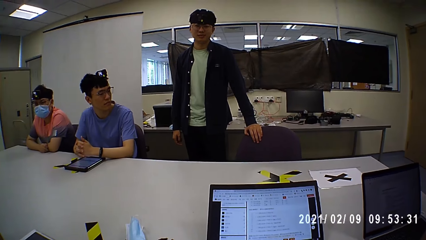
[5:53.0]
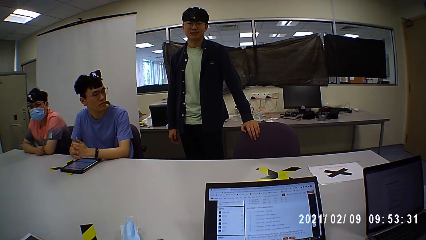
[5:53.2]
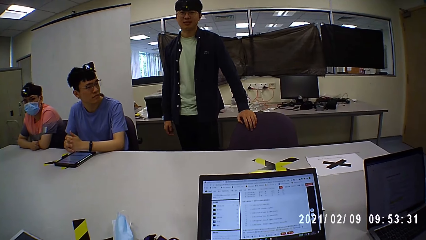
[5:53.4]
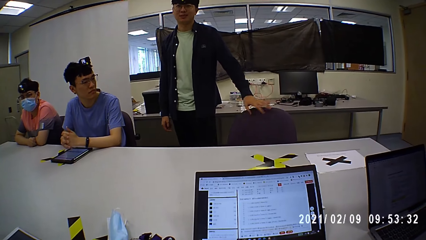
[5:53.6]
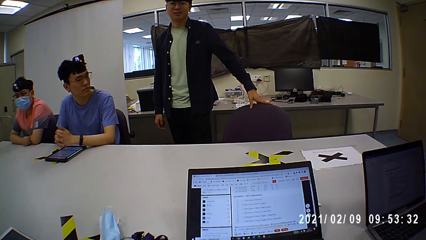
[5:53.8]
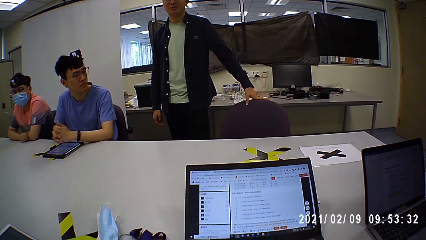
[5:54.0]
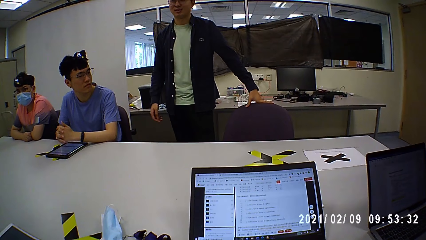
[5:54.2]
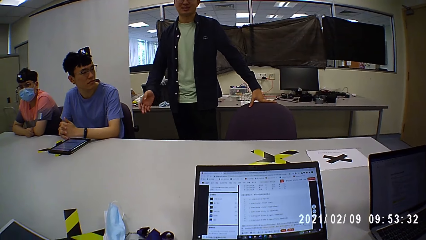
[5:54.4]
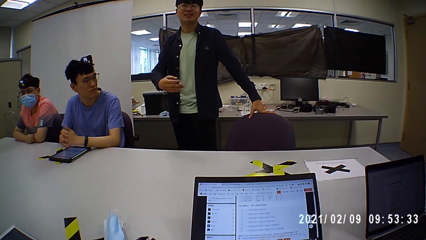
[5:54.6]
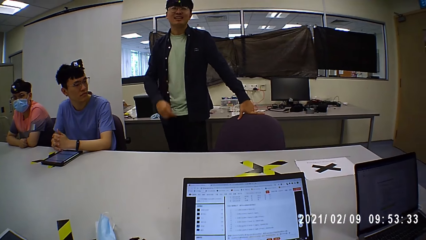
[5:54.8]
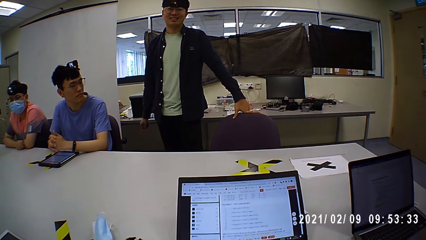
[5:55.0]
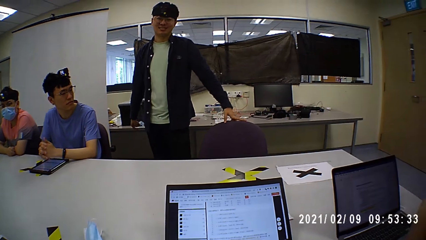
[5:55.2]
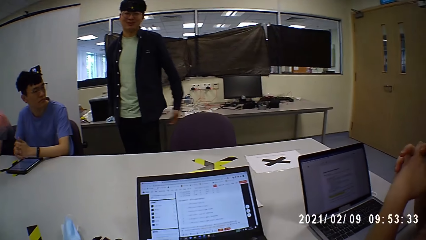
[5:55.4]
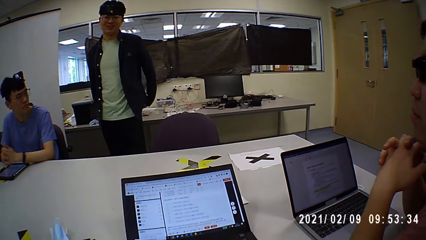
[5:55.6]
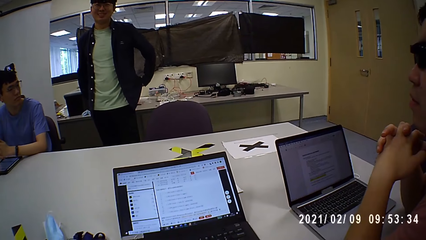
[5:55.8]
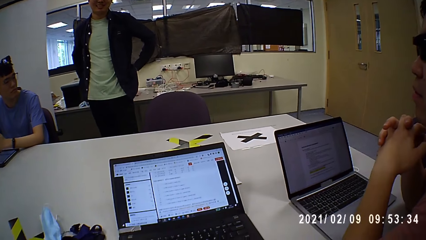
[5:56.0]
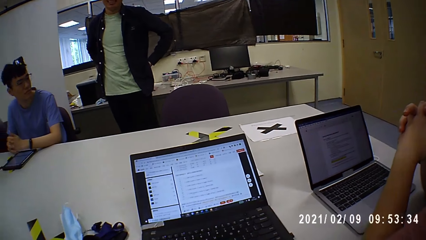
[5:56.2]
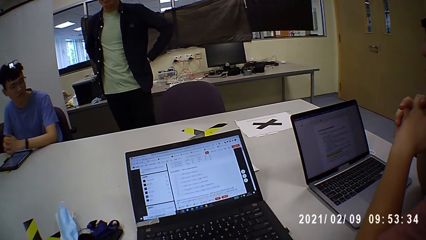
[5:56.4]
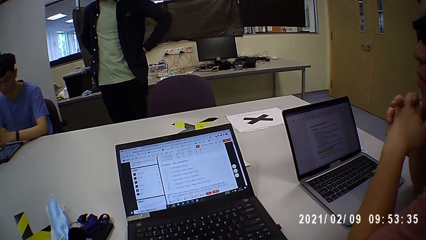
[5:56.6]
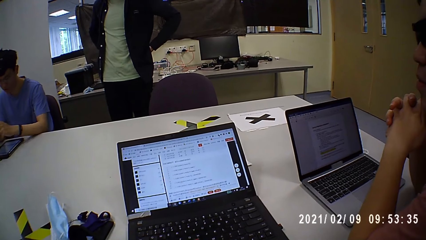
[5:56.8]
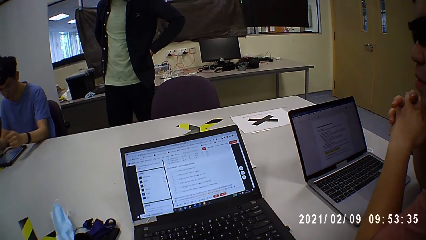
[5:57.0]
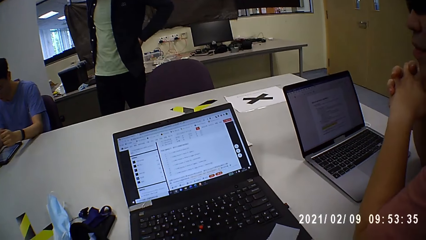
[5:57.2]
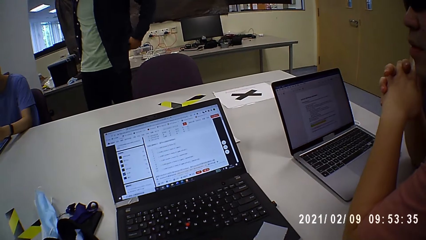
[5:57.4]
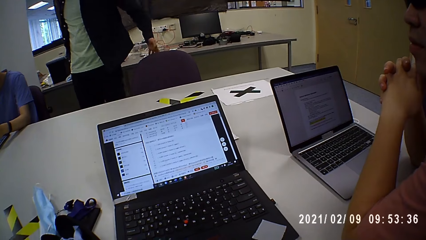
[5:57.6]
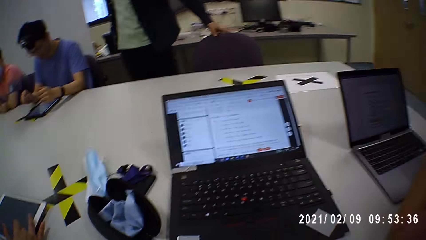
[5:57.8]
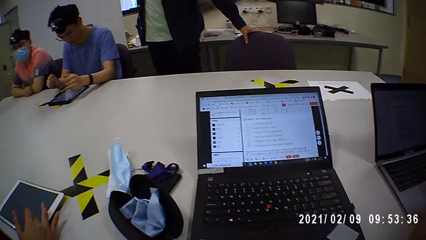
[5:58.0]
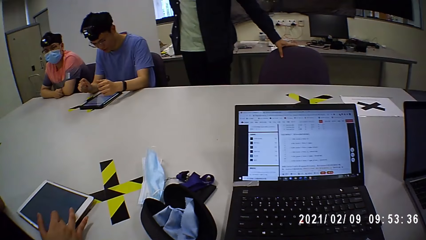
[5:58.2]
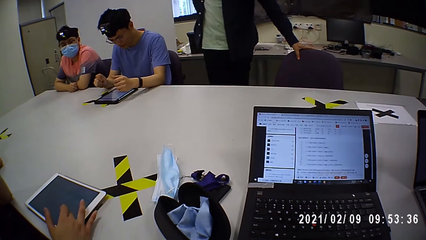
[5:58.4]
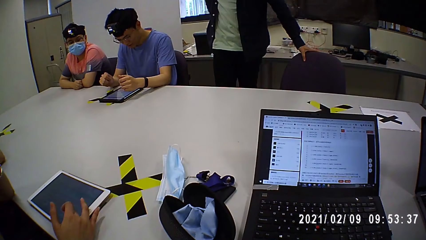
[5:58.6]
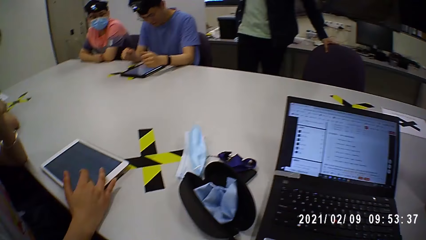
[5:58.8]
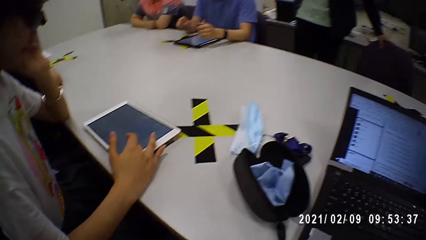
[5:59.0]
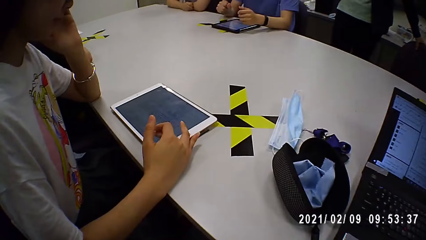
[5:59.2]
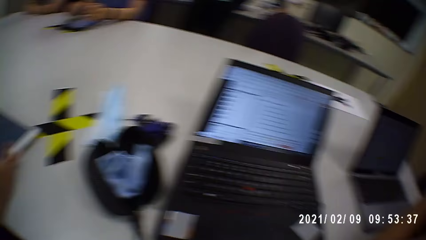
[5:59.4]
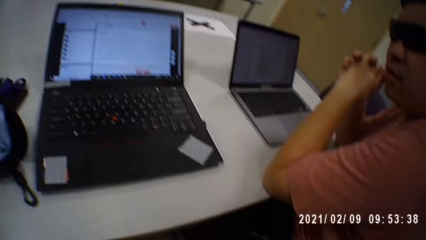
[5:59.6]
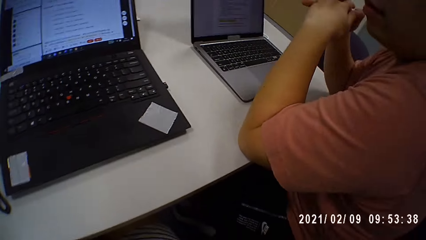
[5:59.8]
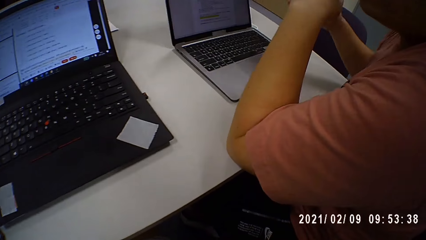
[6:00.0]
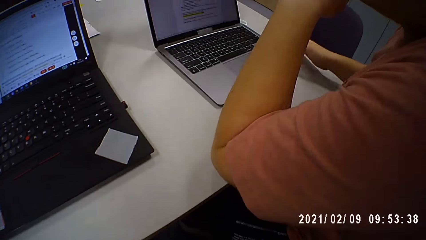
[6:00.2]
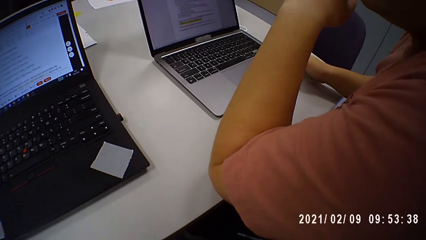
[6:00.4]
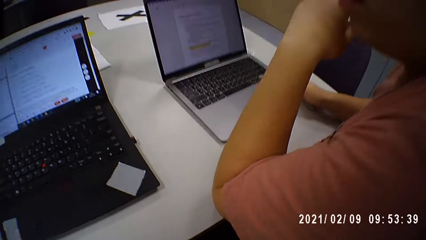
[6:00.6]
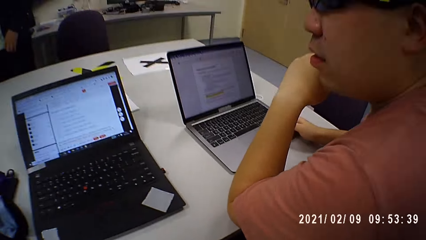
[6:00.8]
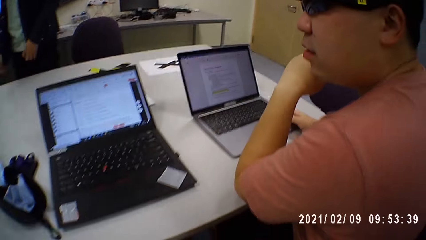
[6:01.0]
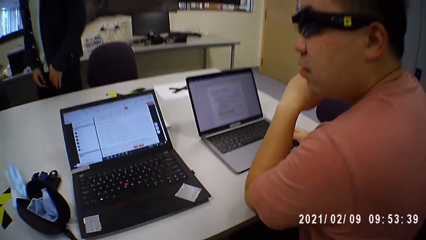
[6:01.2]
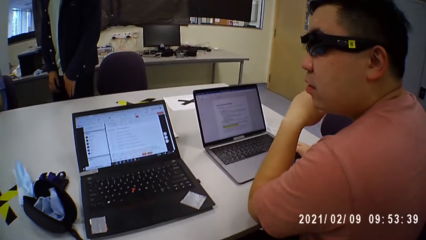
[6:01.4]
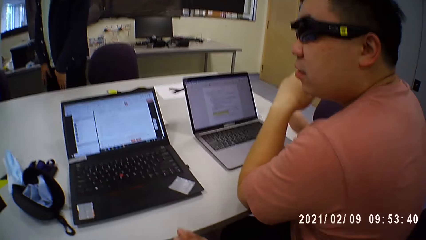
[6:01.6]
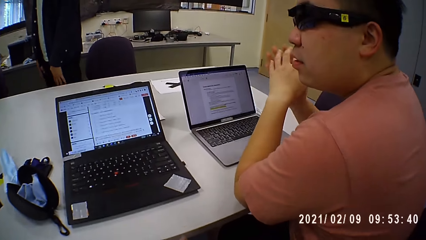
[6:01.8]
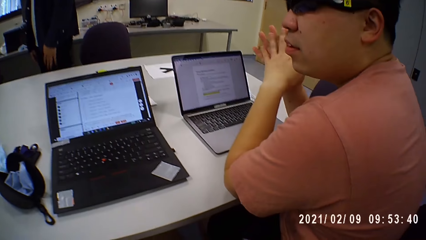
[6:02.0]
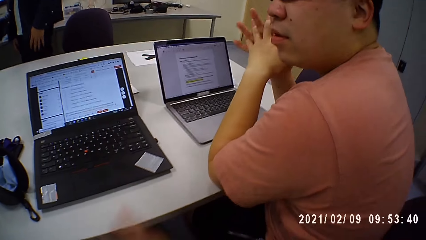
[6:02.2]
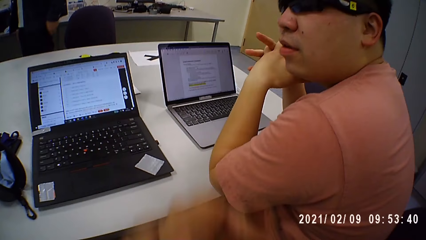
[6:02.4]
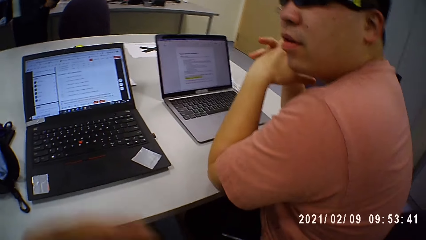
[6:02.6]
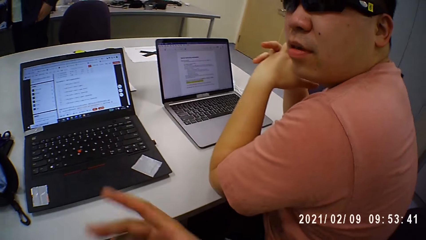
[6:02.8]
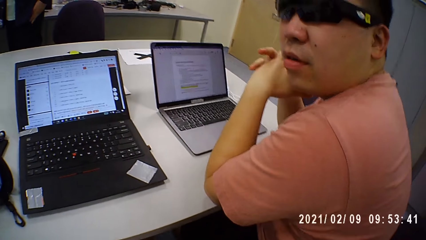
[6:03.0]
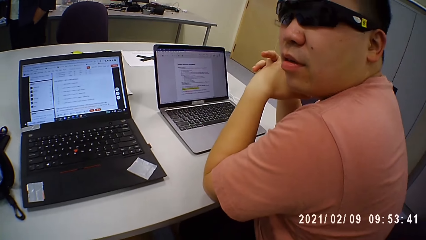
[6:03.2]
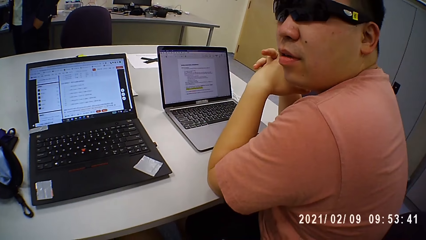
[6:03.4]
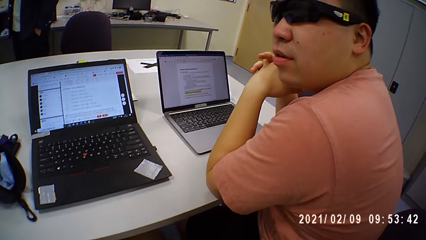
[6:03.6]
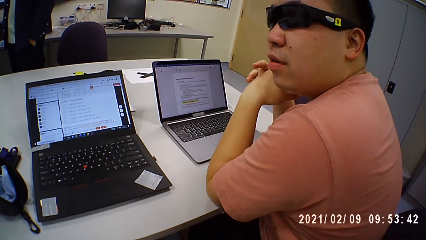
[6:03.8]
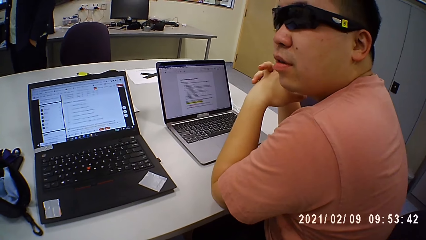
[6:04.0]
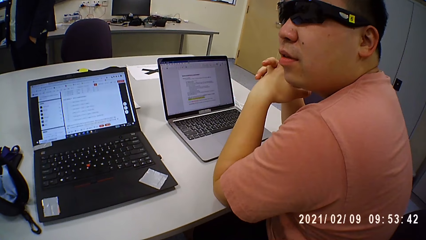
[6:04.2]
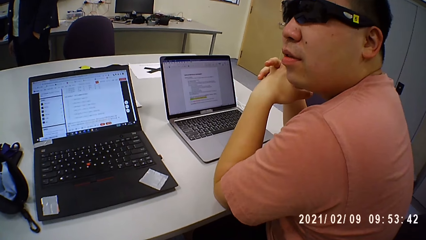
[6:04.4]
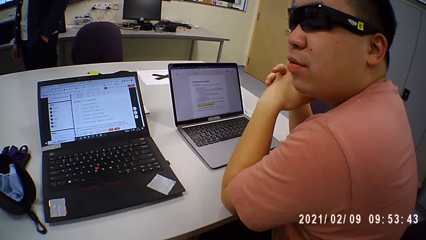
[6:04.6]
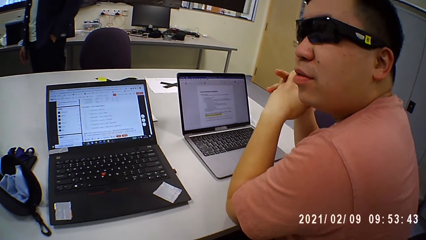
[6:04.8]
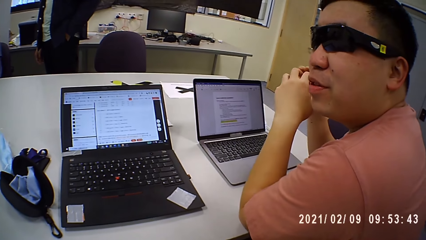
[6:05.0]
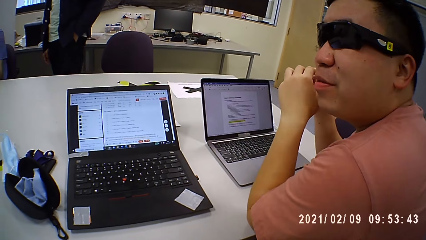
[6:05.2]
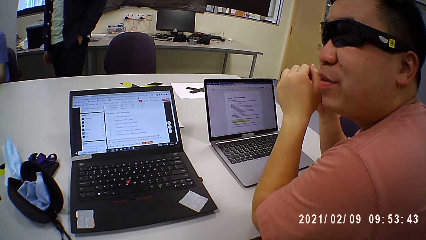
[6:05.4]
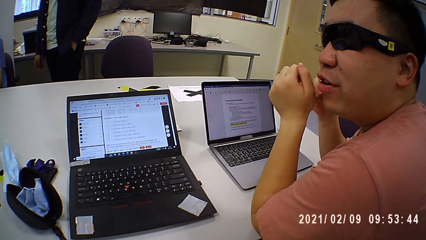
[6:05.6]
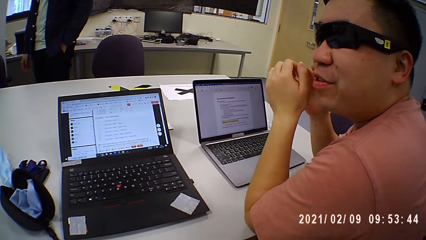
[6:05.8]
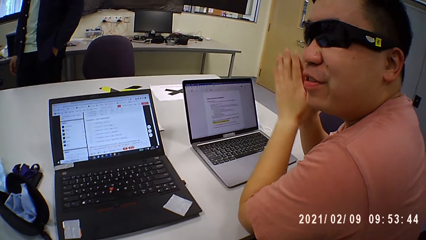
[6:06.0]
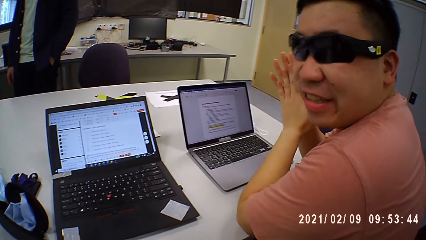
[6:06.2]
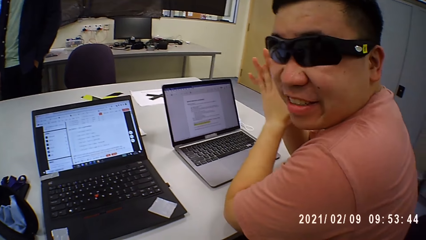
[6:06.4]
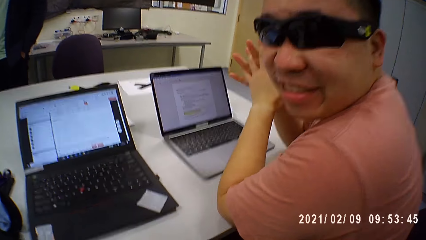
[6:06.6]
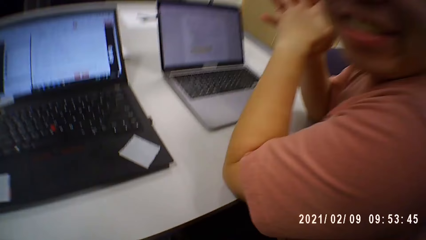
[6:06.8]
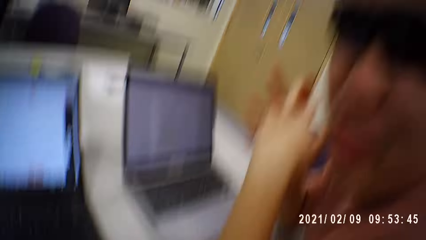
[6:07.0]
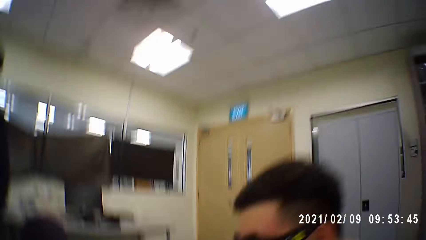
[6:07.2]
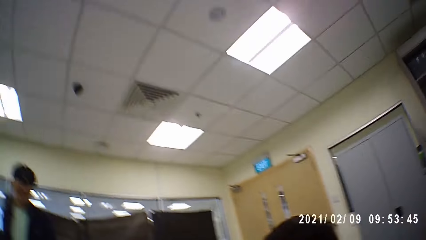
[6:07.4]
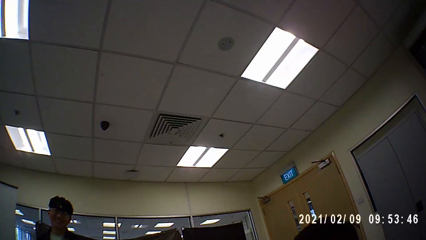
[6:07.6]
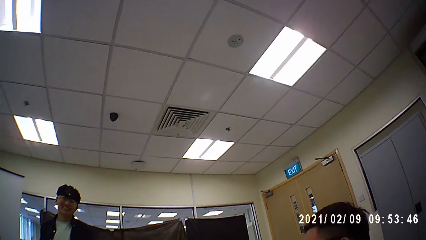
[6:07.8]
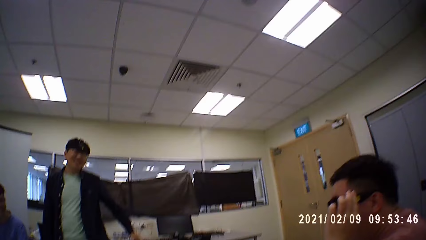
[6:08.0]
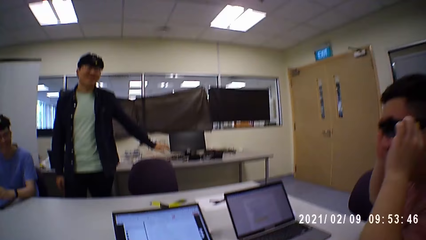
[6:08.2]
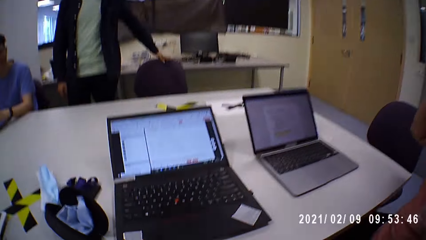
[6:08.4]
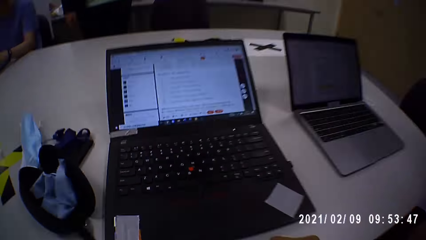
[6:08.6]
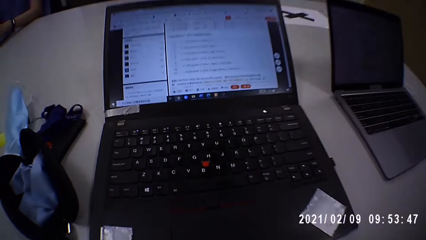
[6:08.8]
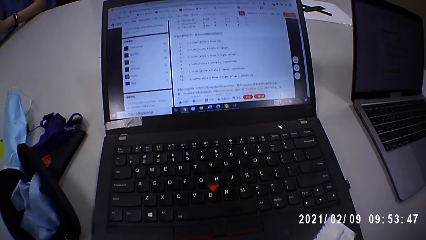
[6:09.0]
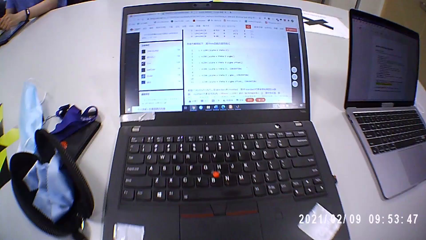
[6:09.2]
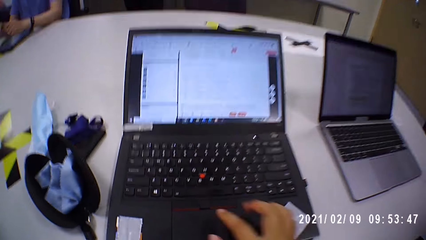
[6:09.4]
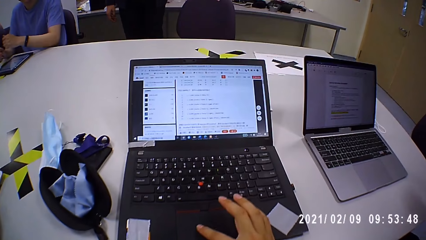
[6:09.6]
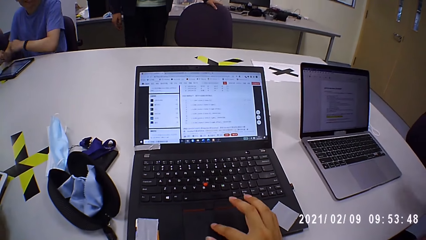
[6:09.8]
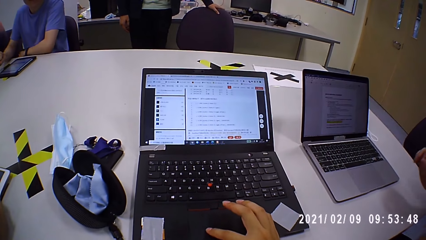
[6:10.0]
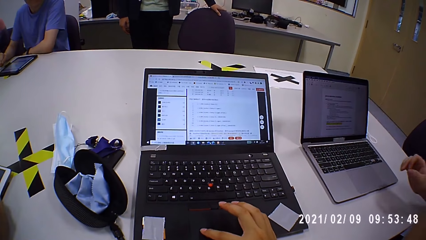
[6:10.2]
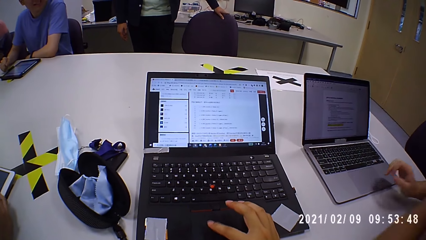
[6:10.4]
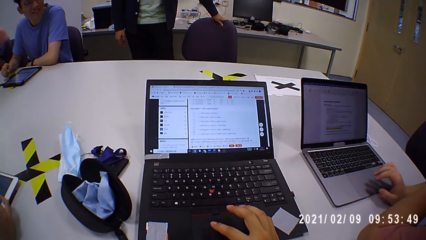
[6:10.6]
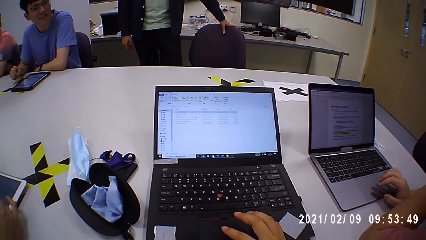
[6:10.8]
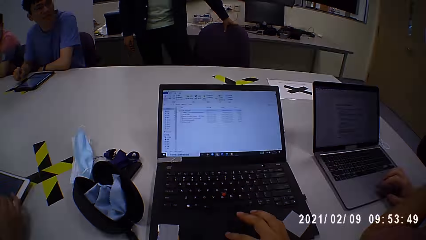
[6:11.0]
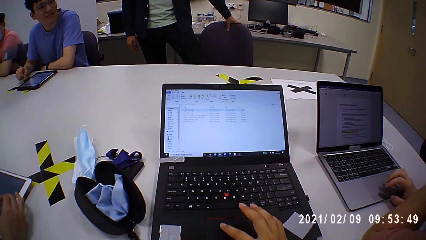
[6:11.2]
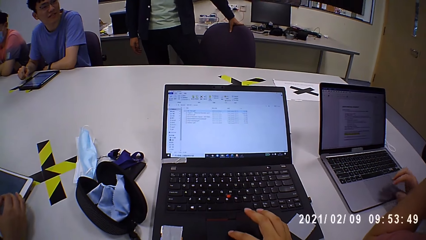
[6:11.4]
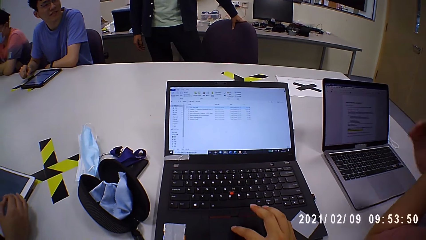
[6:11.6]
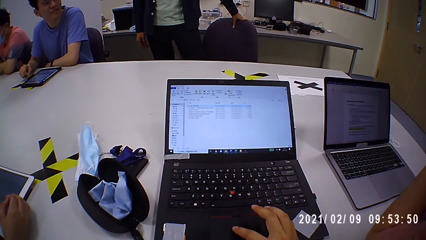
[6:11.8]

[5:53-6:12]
A man pulls a chair. The camera wearer chats with the persons on the table. Another man looks at the camera wearer. The camera wearer operates a laptop.
